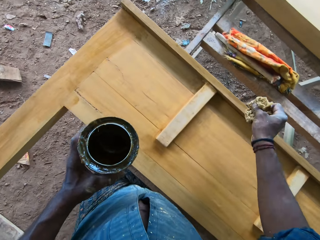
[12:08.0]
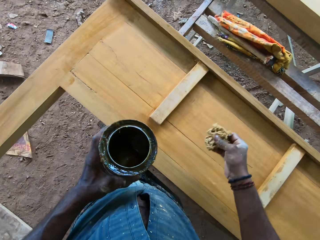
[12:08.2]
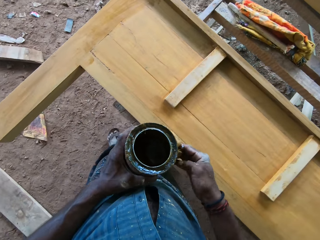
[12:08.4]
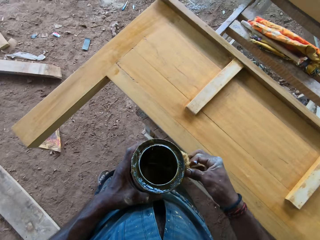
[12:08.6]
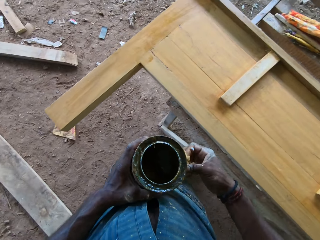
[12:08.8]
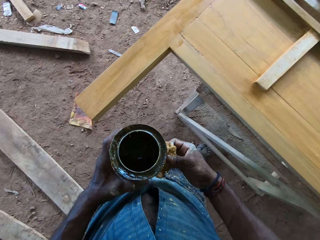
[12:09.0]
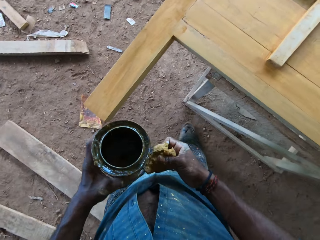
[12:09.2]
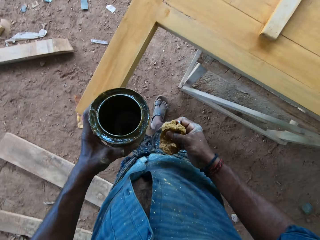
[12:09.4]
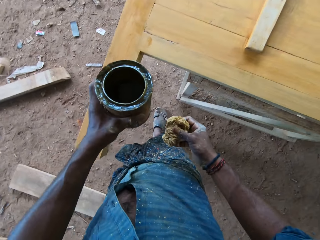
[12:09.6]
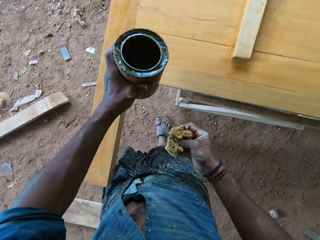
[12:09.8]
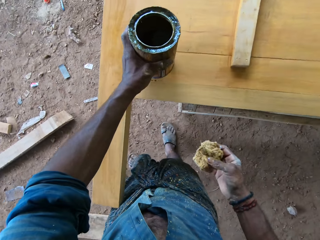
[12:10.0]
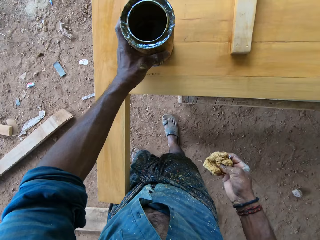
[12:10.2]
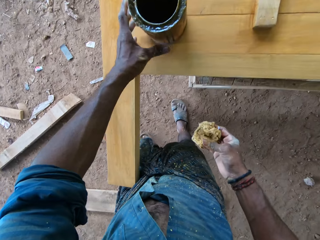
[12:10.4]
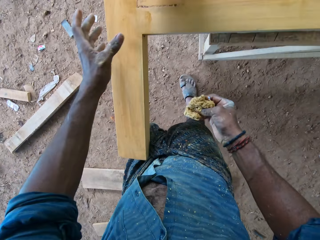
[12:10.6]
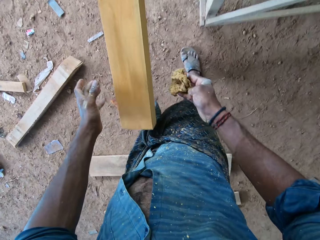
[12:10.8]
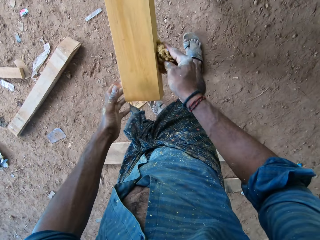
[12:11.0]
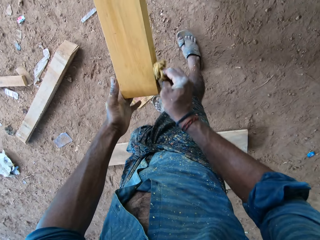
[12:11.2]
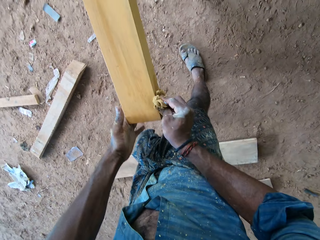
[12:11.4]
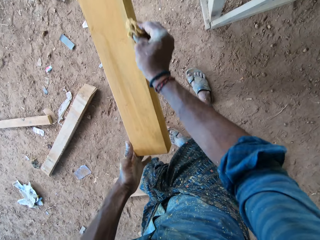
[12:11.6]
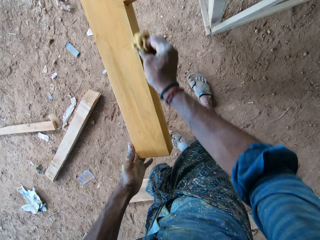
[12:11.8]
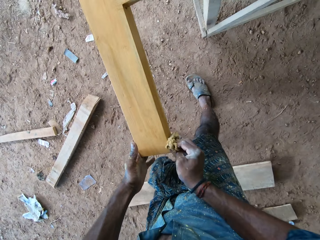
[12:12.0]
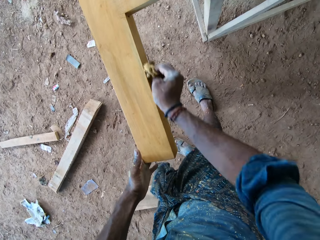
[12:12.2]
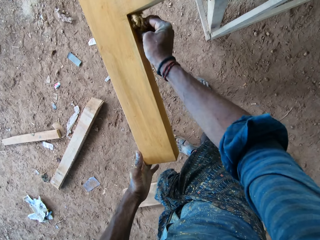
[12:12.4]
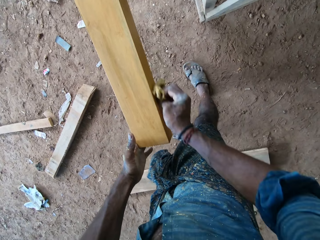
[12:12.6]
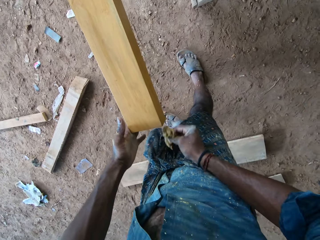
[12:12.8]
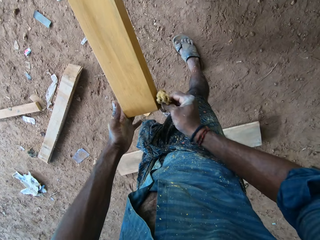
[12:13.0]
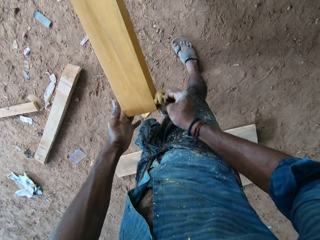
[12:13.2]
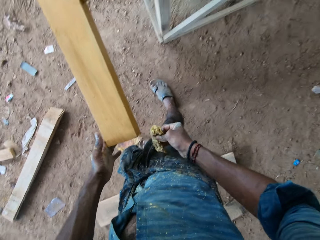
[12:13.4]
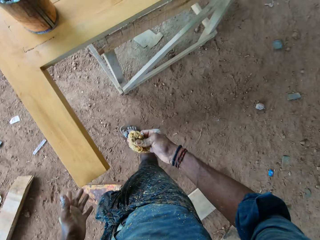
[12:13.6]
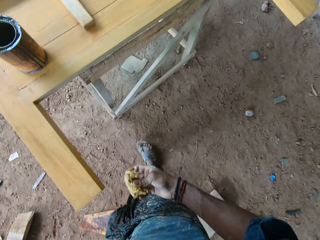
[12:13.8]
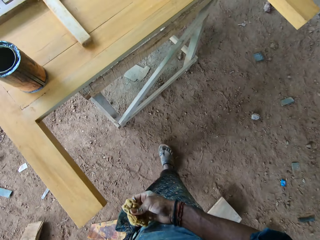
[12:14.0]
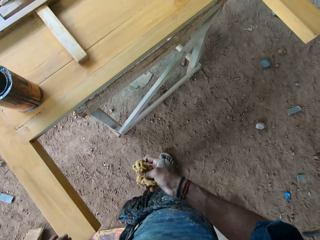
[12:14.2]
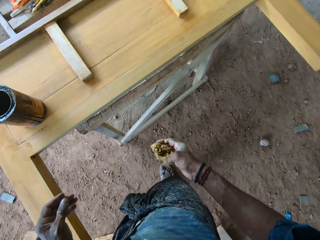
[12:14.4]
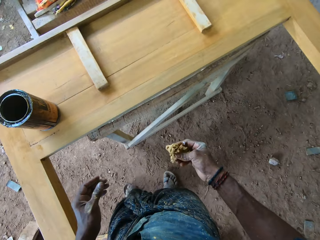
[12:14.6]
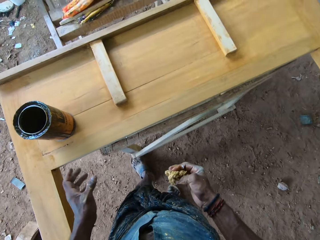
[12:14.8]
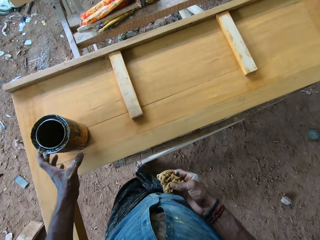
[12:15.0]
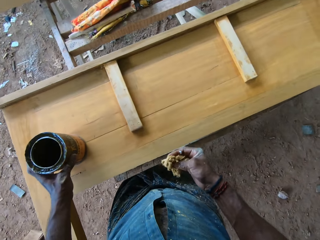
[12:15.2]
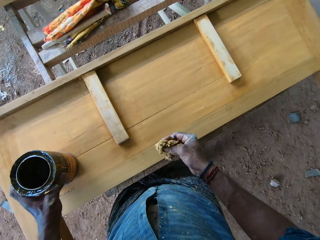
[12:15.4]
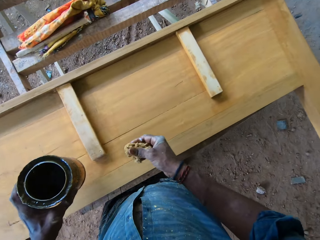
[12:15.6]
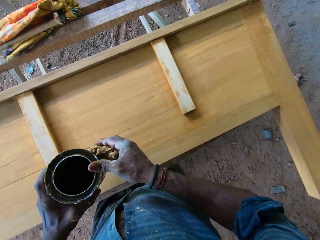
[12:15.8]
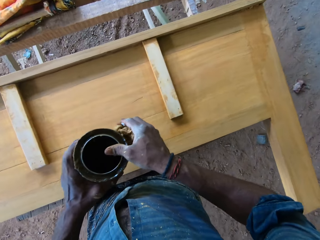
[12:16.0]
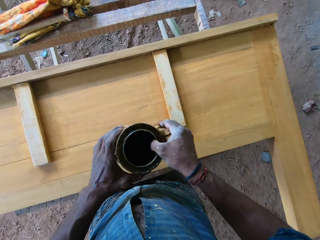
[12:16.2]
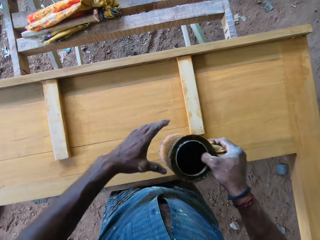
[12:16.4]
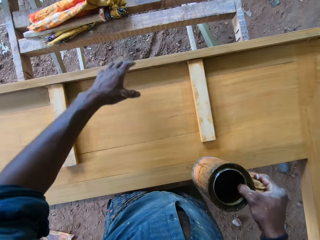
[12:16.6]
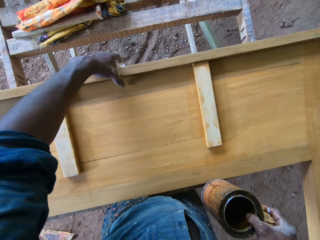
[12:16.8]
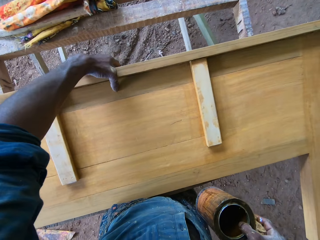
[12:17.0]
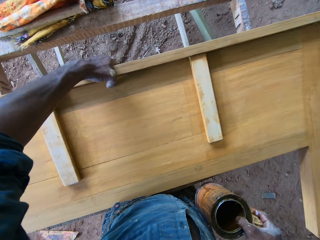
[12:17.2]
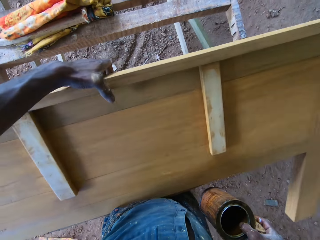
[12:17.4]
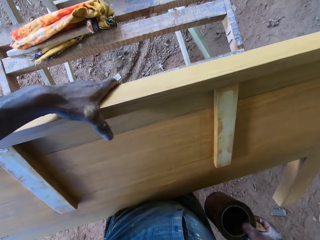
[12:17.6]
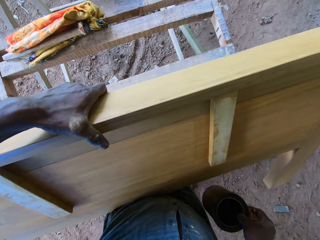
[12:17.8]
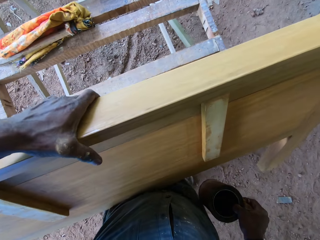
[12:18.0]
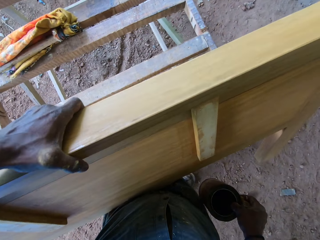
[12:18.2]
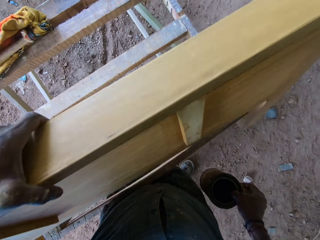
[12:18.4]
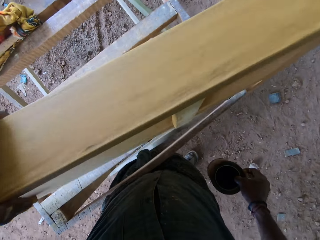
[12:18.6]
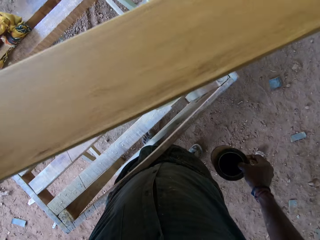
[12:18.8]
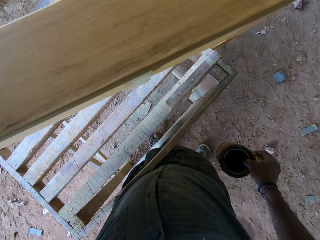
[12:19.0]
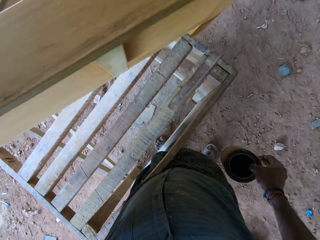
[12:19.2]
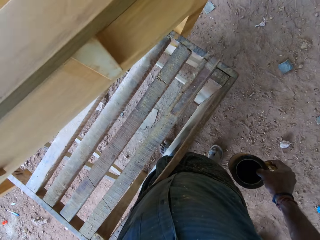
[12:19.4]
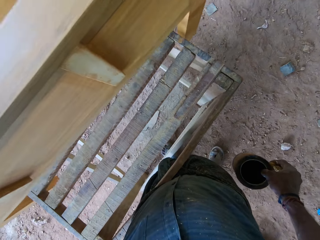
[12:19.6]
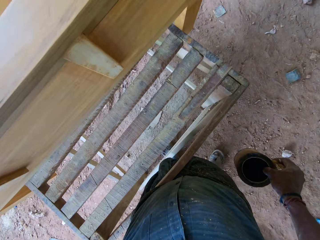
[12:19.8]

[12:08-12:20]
The camera wearer touches the bucket of paint with the foam in his right hand. He drops the bucket of paint on the wood with his left hand. He applies the paint on the wood with the foam in his right hand. He holds the wood on the workbench with his left hand. He moves. He picks up the bucket of paint on the wood with his left hand. He holds the bucket of paint with his right hand. He turns the wood. He lifts up the wood on the workbench with his left hand.

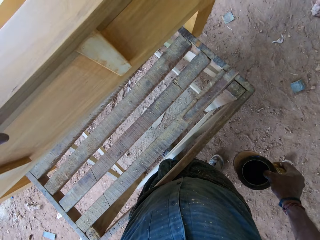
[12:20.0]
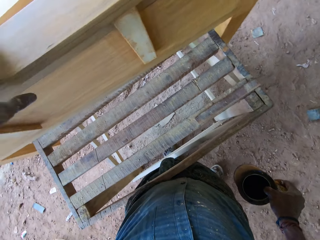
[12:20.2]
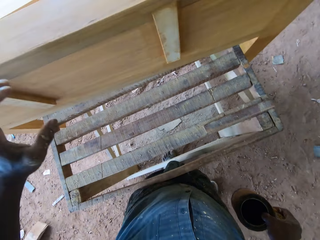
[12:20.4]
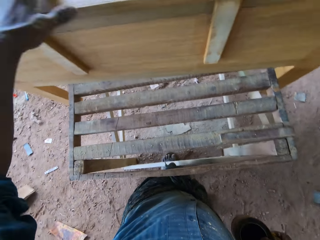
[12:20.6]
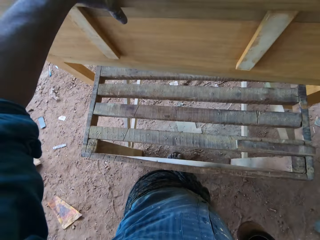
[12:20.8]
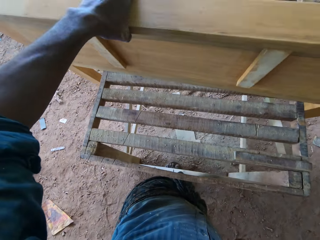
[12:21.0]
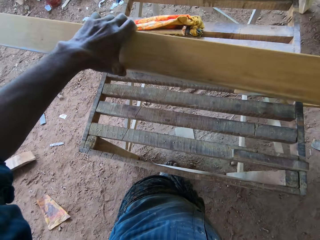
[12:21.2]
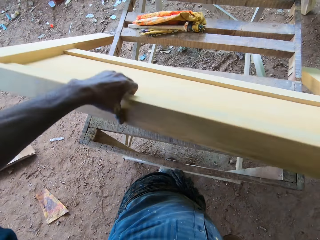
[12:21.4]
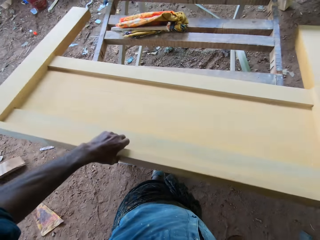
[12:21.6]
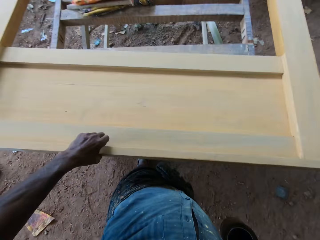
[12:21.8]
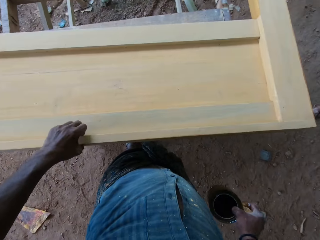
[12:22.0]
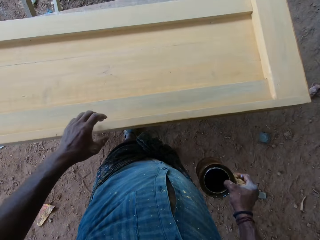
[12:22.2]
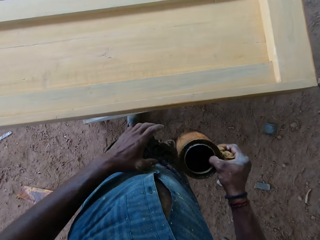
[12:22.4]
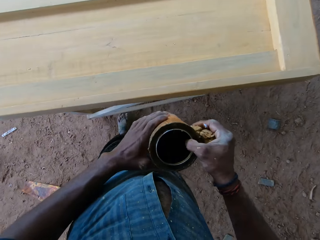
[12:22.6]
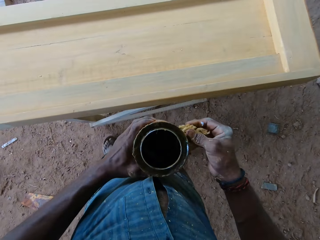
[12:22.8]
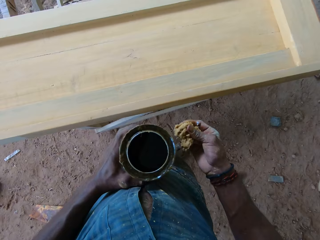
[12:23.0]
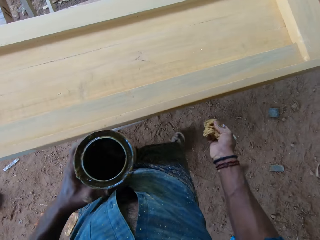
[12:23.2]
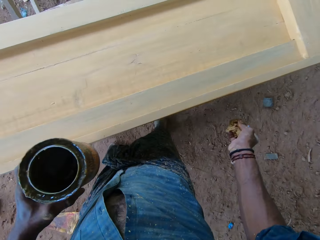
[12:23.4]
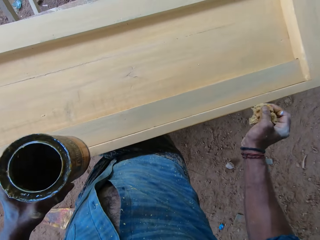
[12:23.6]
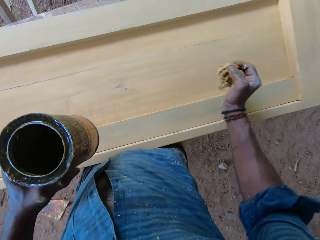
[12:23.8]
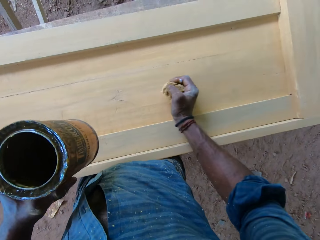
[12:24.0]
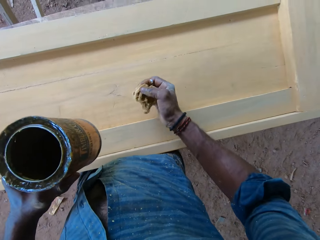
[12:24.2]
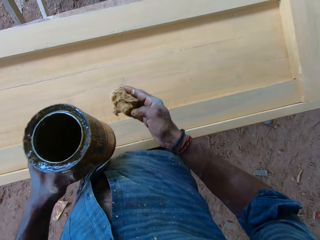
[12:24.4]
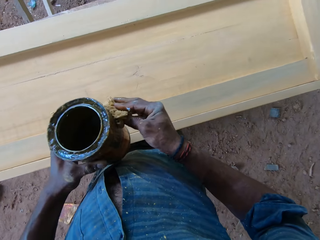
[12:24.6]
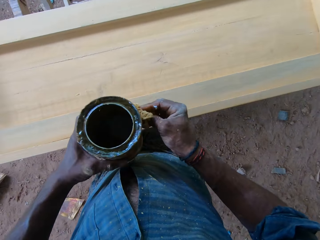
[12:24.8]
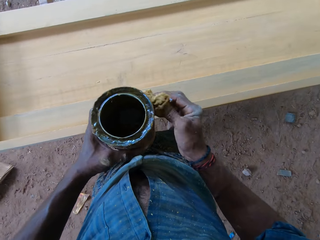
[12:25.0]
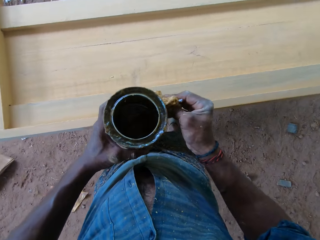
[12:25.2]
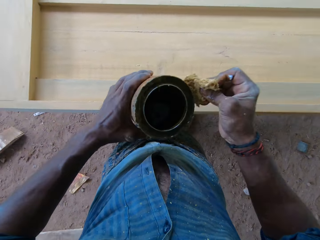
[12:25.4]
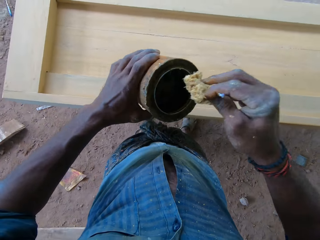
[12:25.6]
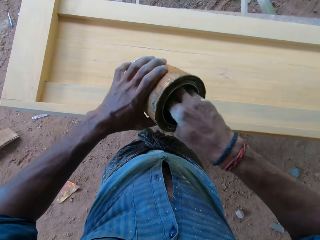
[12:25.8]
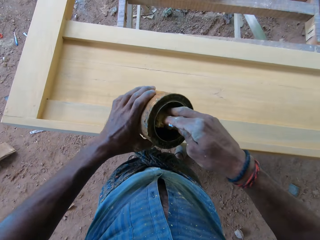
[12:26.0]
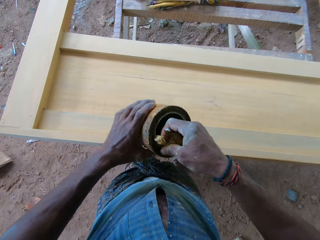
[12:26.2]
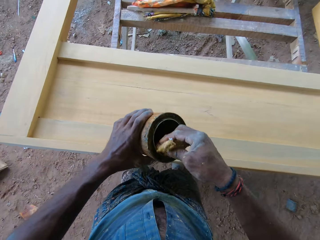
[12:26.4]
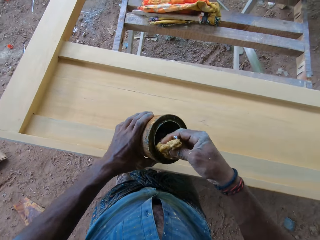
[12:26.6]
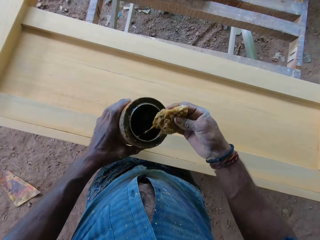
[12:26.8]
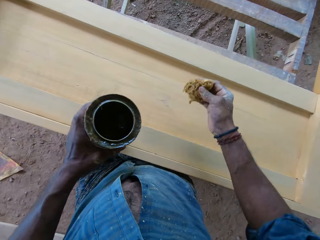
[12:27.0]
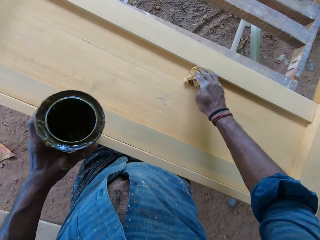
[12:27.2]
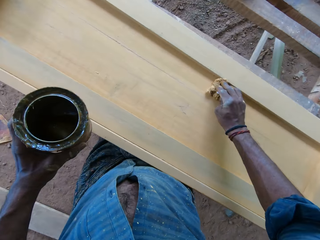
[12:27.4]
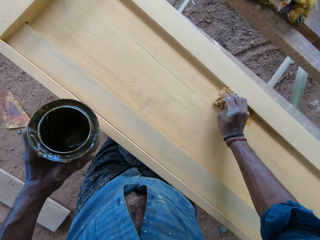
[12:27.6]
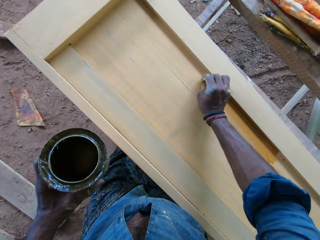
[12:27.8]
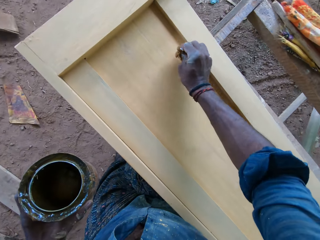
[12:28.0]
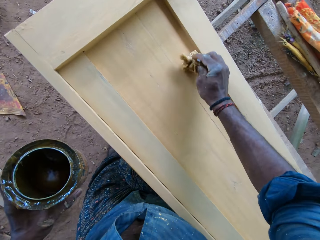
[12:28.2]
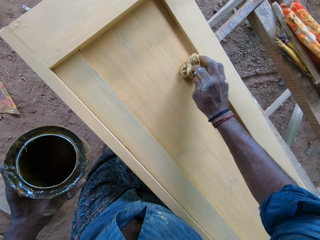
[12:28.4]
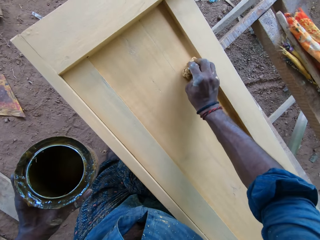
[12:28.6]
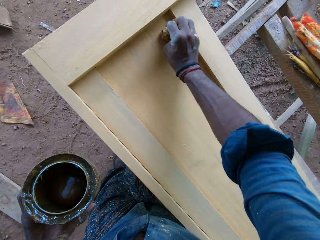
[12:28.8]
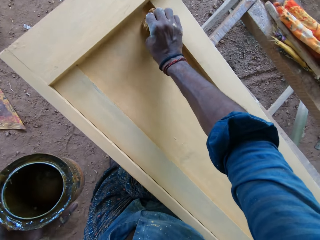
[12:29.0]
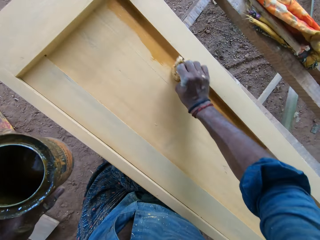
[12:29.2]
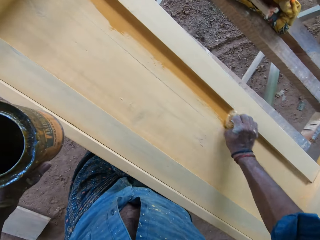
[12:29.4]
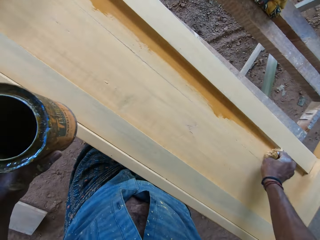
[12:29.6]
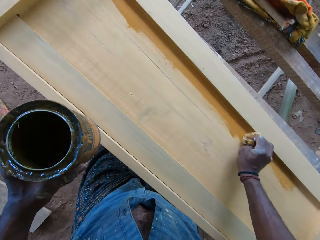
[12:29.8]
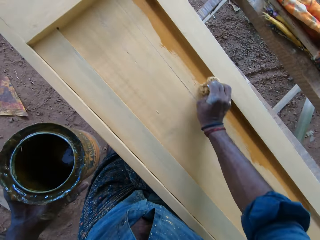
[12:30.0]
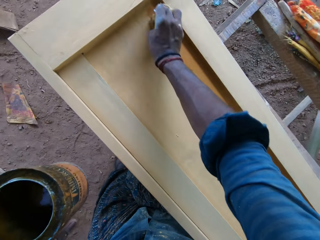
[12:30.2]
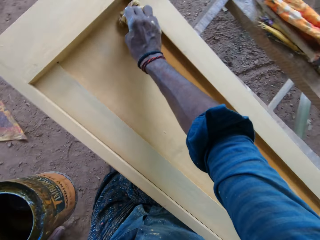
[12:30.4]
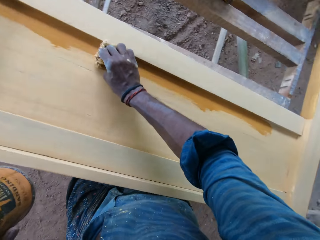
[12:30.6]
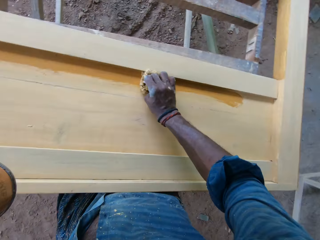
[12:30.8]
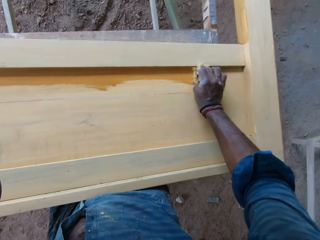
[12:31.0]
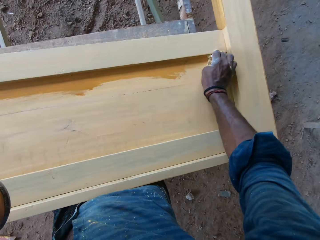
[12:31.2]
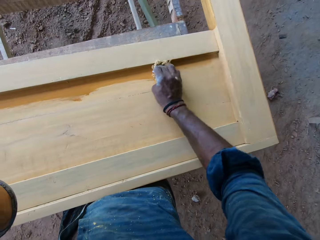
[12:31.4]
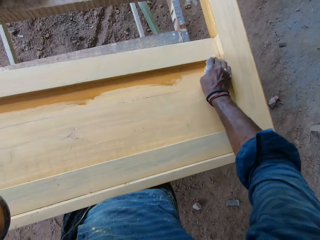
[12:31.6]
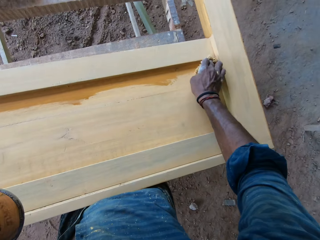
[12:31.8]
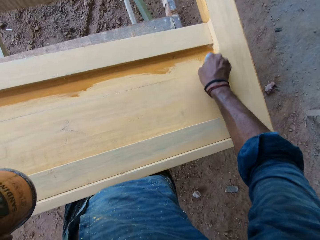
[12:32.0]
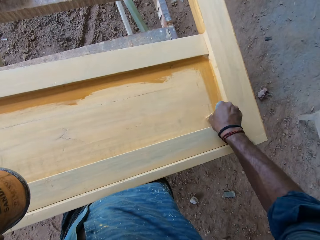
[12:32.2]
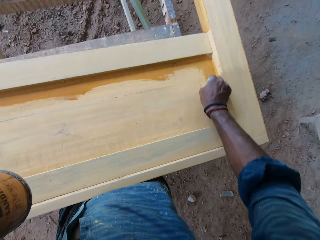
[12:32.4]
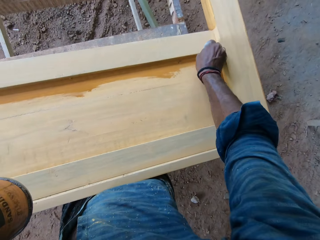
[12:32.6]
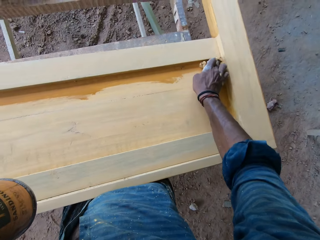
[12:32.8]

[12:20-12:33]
The camera wearer drops the wood on the workbench with his left hand. He holds the bucket of paint with his left hand. He touches the wood on the workbench with his right hand. He touches the bucket of paint with the foam in his right hand. He scoops paint from the bucket of paint in his left hand with the foam in his right hand. He applies the paint on the wood with the foam in his right hand.
